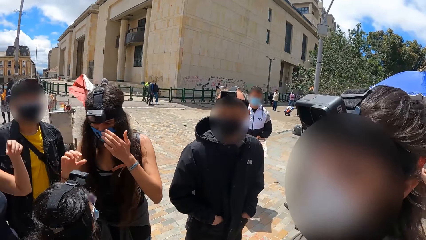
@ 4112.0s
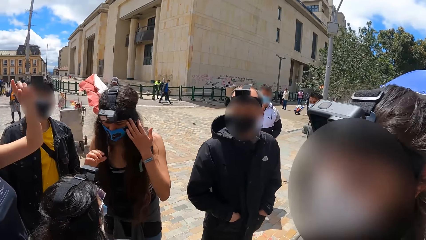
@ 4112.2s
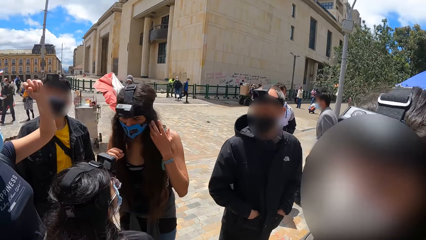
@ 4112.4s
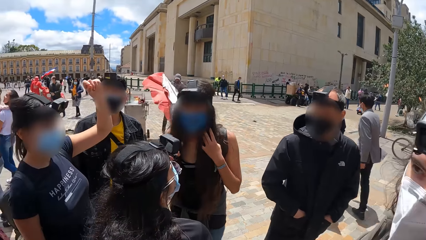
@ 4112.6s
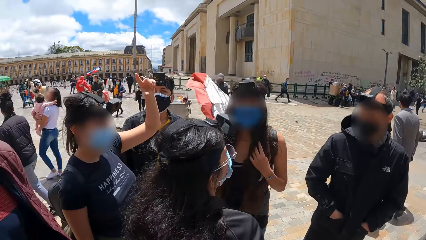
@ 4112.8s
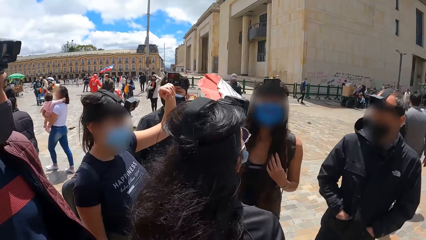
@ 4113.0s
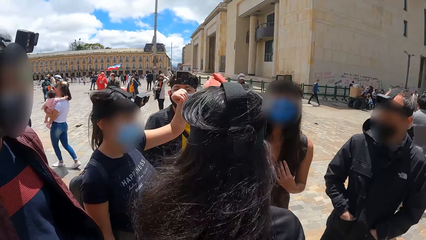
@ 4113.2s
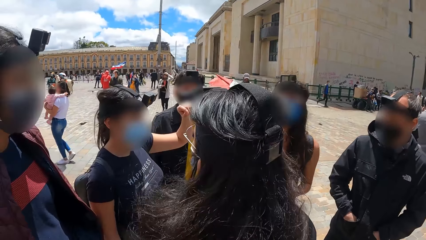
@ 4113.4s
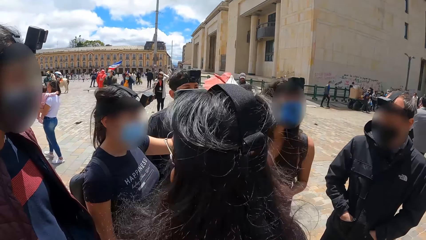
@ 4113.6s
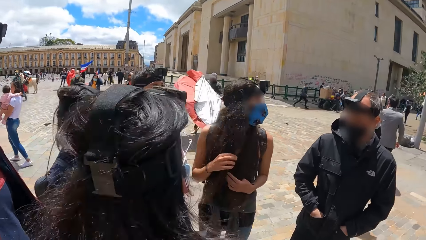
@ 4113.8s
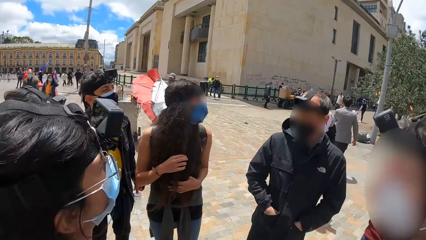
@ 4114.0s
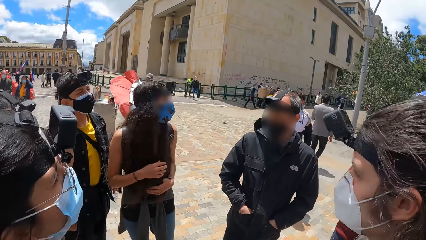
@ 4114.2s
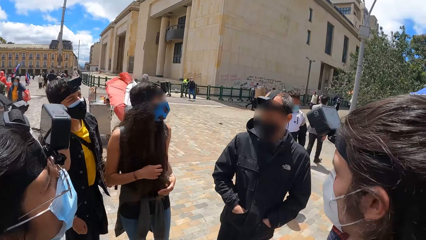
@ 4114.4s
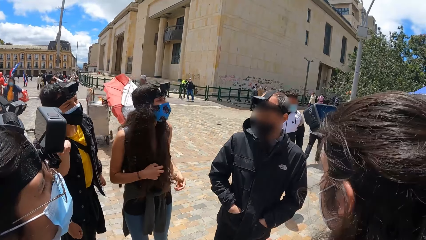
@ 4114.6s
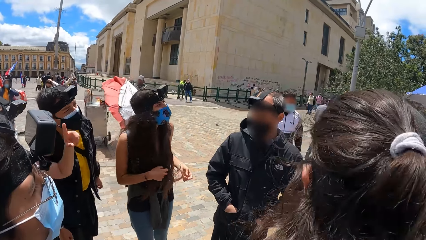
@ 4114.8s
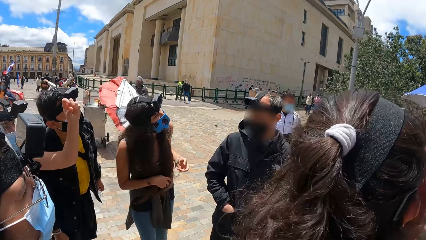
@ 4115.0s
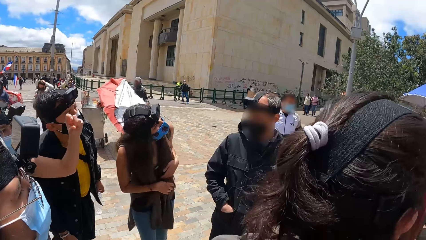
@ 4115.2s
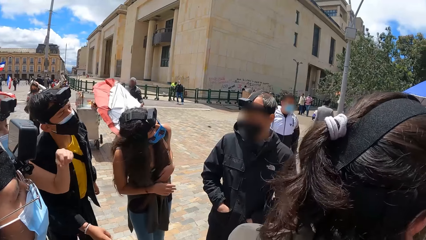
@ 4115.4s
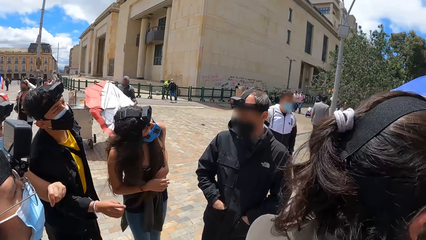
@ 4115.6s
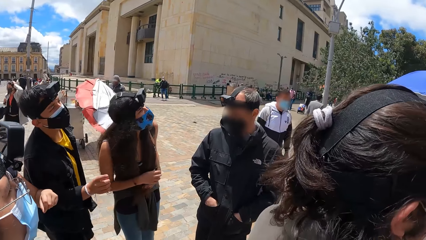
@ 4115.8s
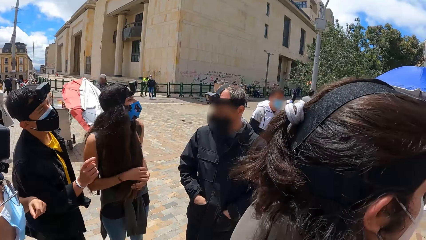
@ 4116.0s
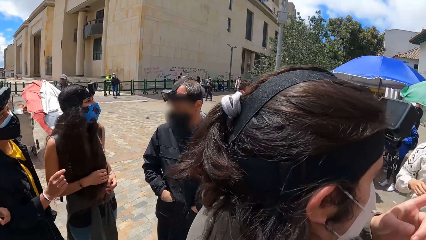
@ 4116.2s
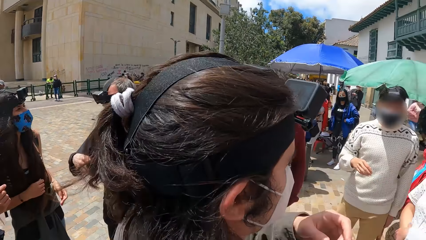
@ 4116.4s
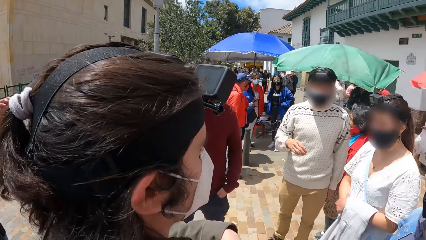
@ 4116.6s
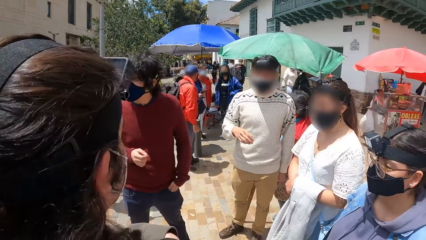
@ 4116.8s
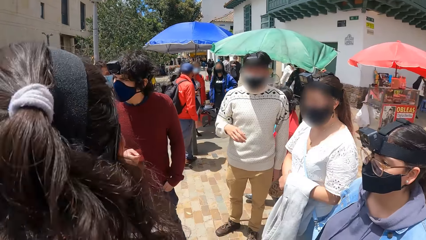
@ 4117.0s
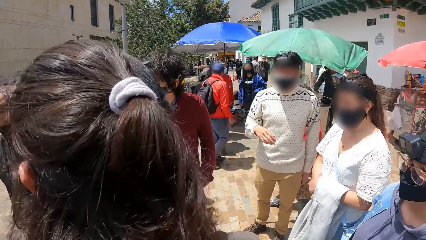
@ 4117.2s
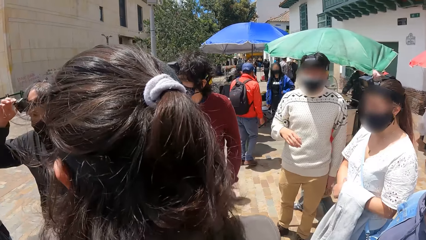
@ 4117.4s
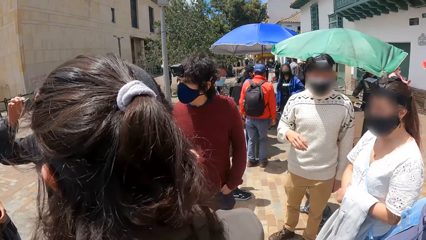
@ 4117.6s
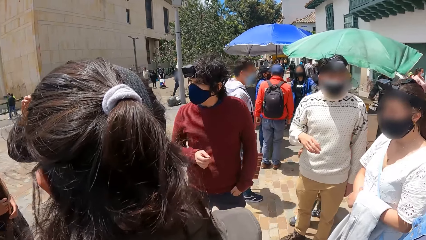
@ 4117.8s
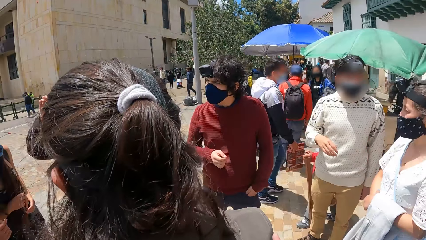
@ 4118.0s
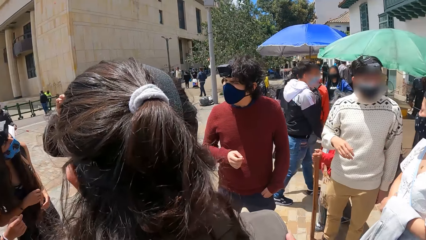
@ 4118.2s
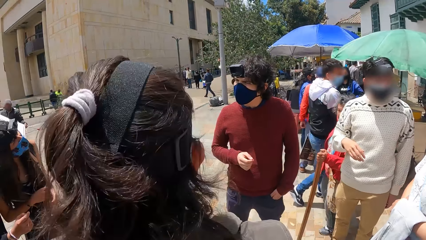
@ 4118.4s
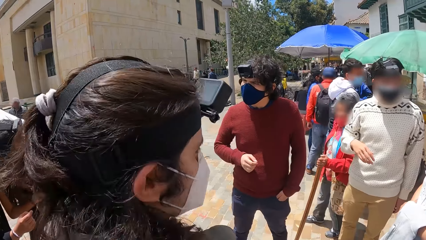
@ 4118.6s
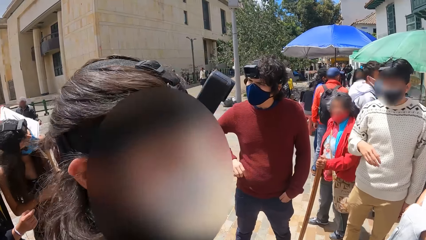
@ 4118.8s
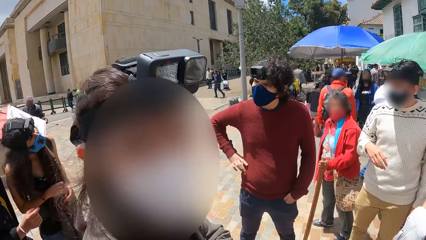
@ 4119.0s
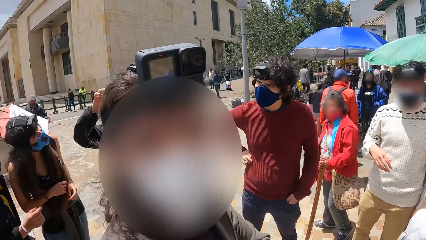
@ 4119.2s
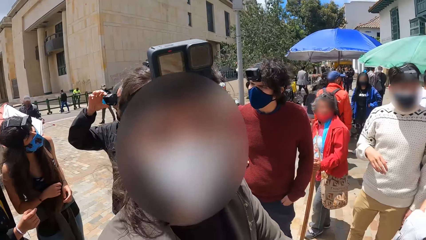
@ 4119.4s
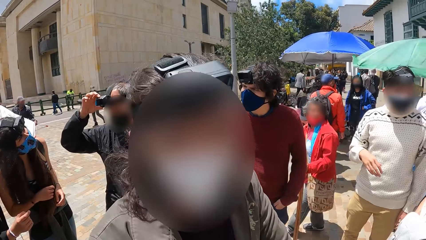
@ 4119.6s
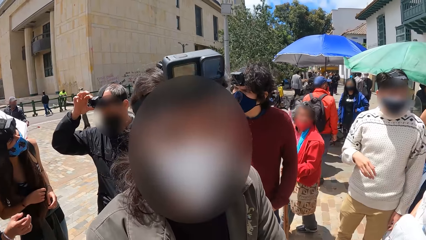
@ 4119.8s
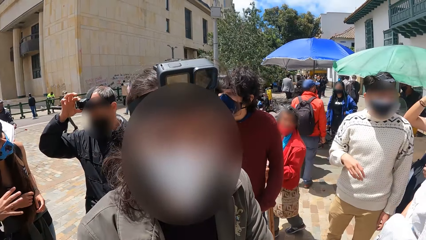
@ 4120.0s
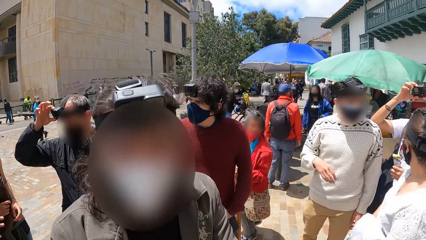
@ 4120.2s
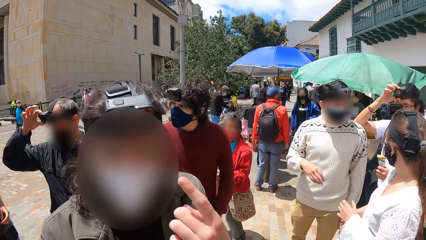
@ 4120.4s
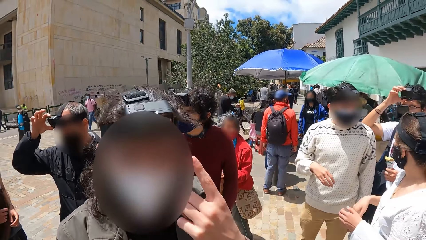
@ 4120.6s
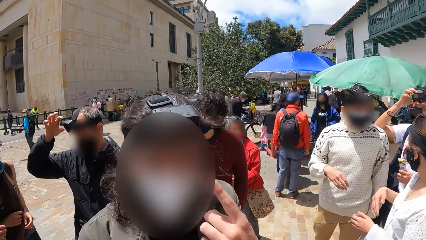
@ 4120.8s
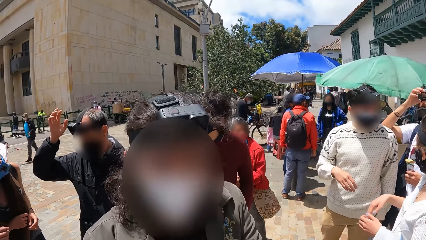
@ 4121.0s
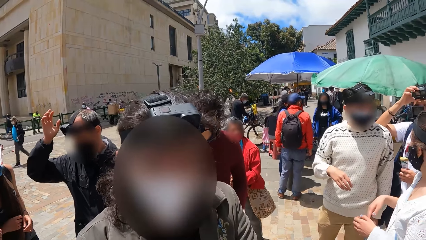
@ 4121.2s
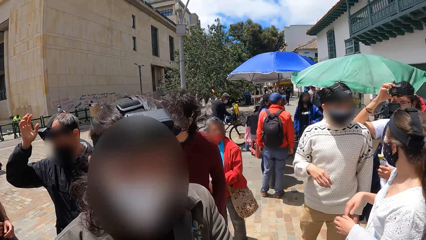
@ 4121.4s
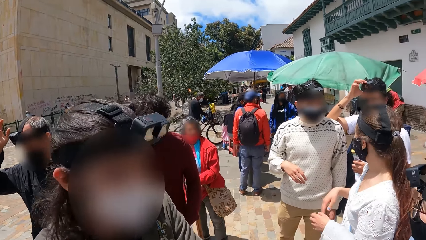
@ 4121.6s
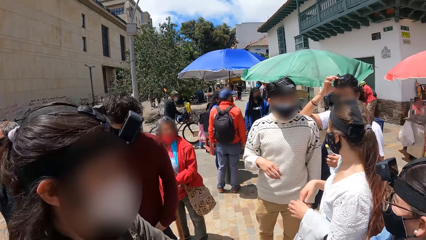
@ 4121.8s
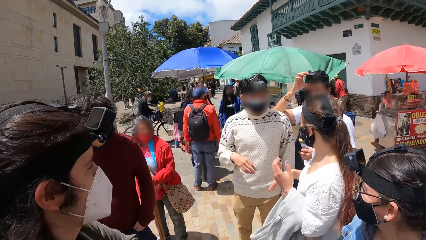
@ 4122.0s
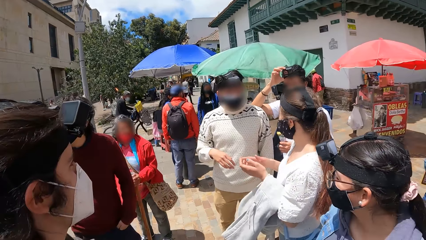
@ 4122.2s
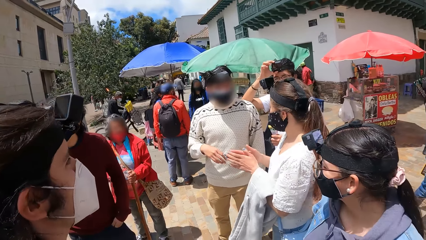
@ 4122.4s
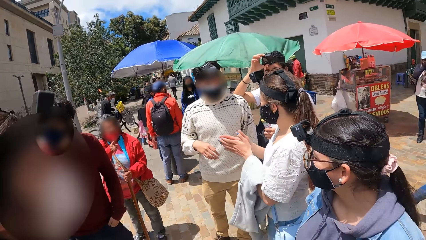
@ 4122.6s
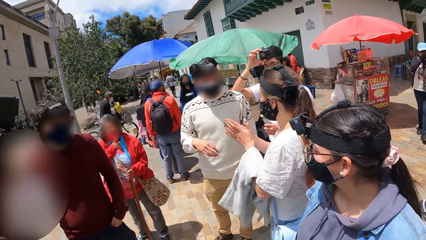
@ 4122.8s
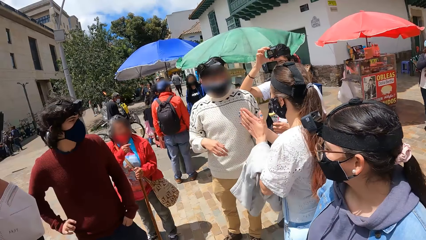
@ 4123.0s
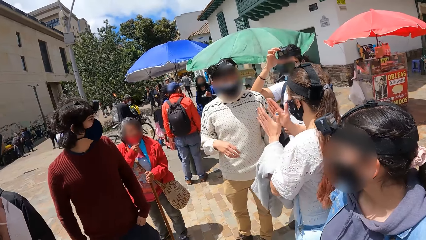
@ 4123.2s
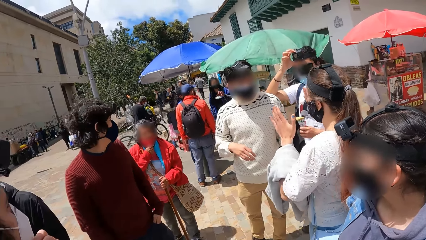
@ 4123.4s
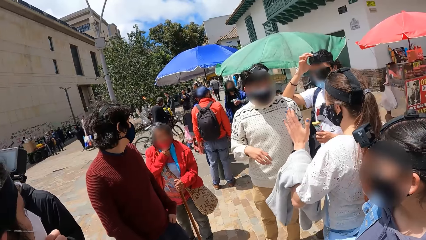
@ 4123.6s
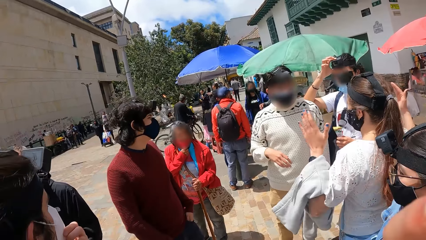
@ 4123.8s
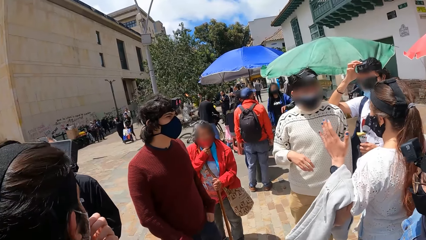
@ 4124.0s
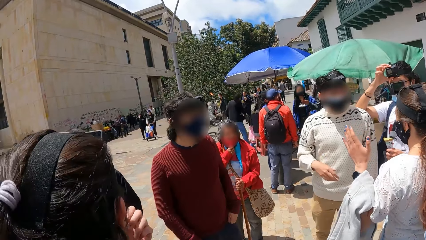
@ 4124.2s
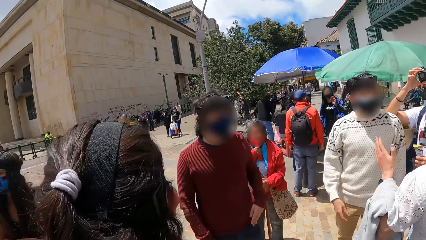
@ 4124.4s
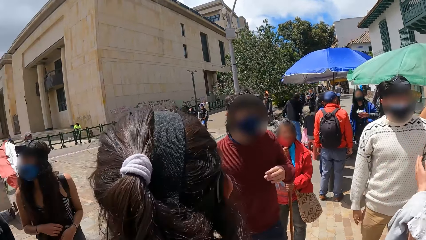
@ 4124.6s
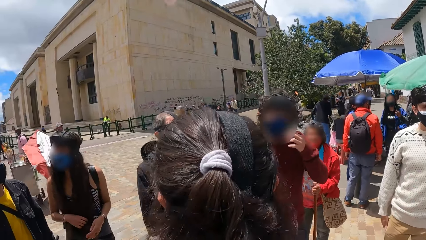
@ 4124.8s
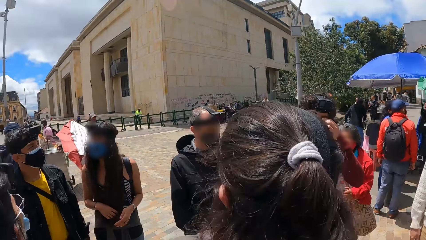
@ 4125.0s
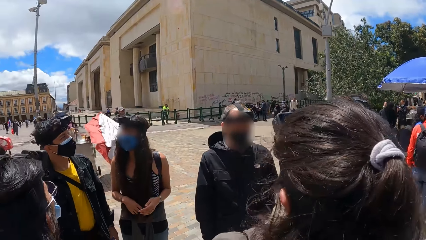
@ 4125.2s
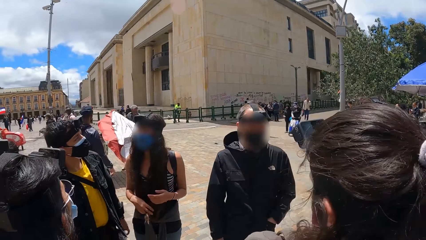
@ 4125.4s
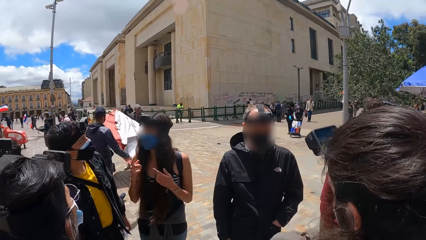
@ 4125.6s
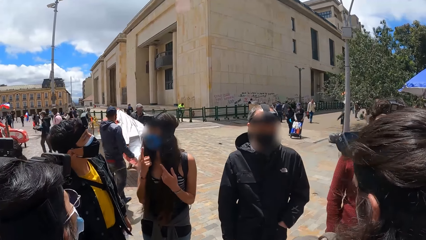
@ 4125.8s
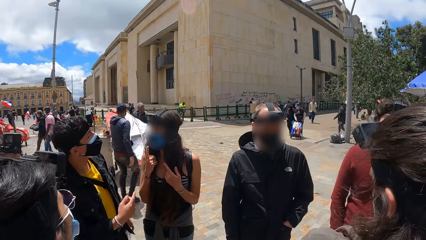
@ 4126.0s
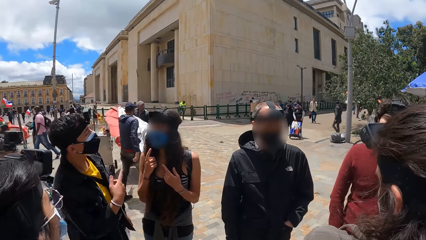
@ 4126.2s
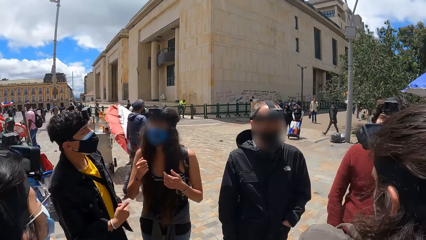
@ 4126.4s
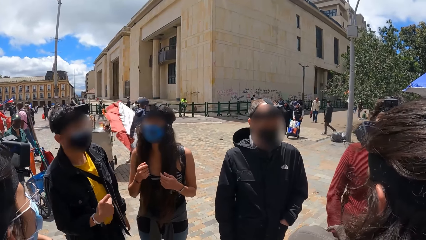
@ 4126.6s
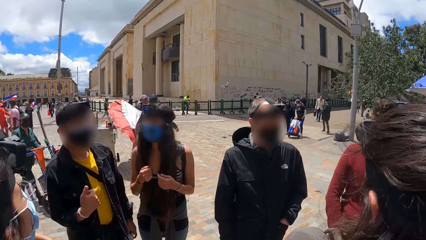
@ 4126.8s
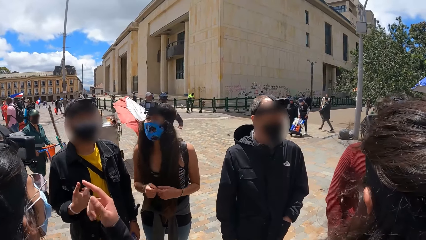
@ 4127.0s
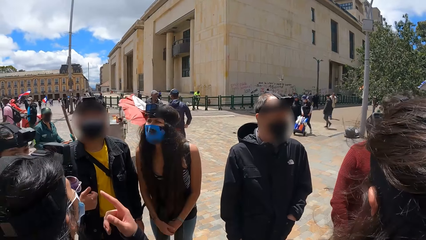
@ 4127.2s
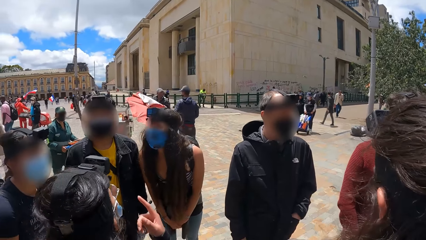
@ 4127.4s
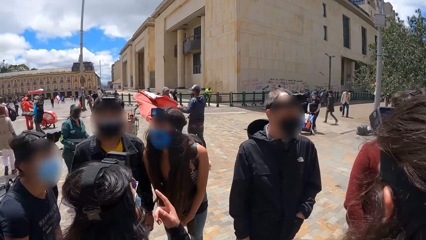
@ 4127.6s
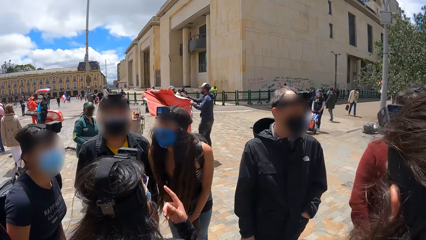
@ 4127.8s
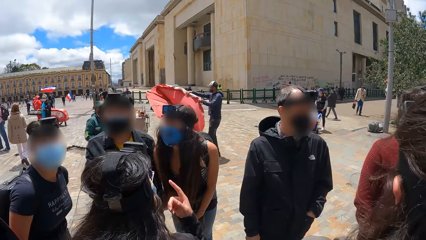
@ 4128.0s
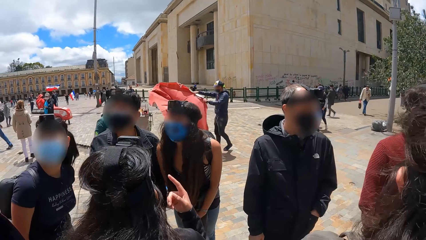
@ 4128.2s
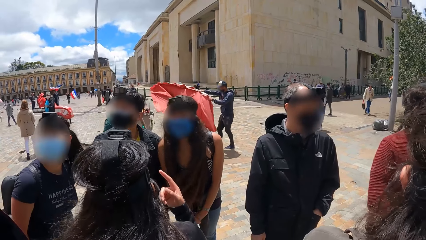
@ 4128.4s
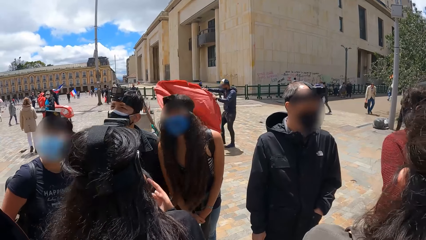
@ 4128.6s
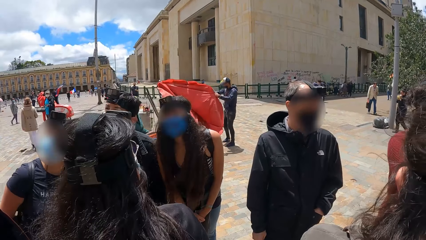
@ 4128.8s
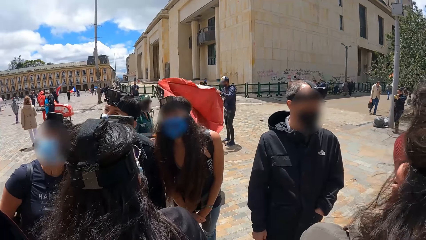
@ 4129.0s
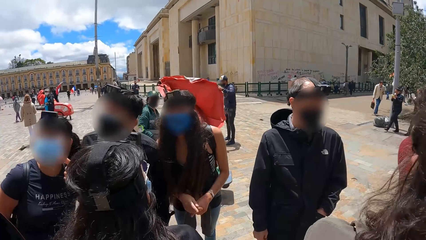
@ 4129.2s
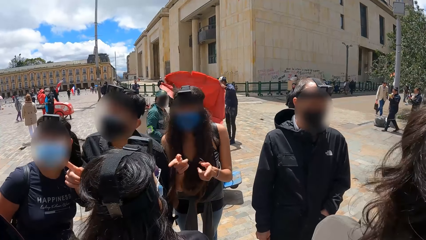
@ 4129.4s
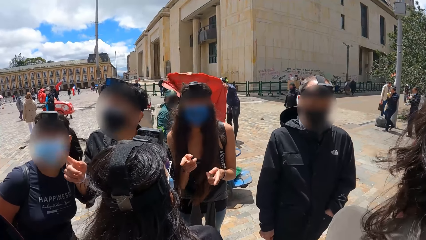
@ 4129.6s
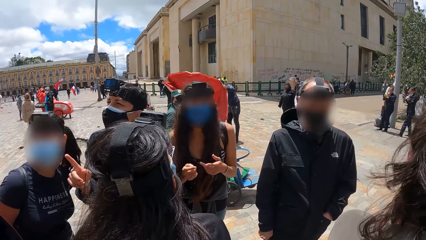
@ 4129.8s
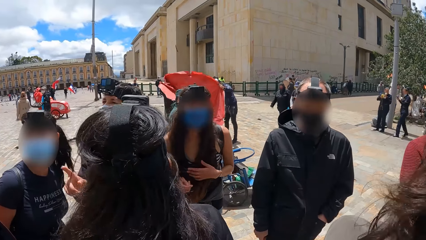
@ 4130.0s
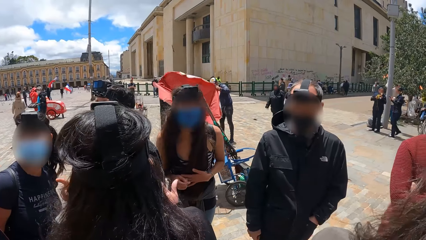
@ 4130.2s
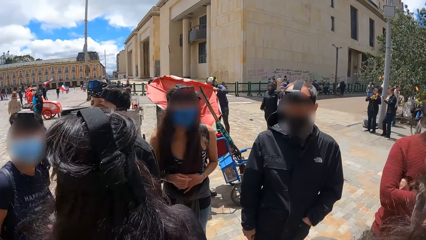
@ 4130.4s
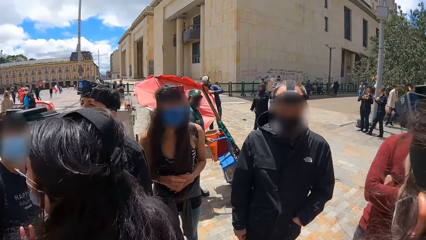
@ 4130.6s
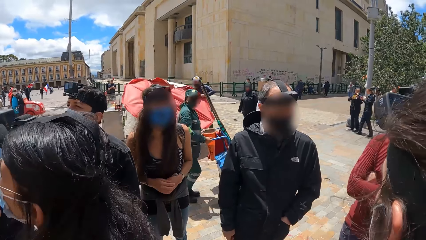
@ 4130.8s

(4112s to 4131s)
A woman interacts with the camera wearer and the group of people. A man adjusts a camera on his head with his right hand. Another woman interacts with the camera wearer. Another woman adjusts a camera on her head with her right hand and holds an ice cream cone in her left hand. Another woman interacts with the camera wearer and the group of people. Another woman interacts with the camera wearer and the group of people.
